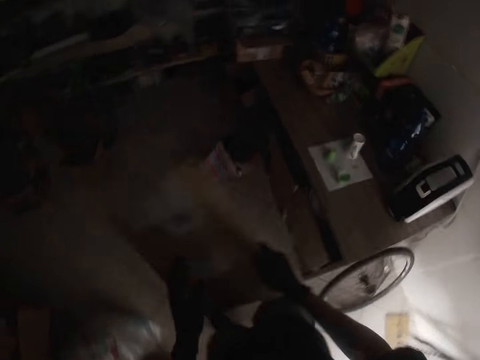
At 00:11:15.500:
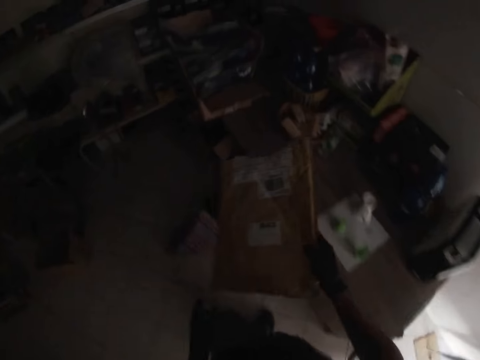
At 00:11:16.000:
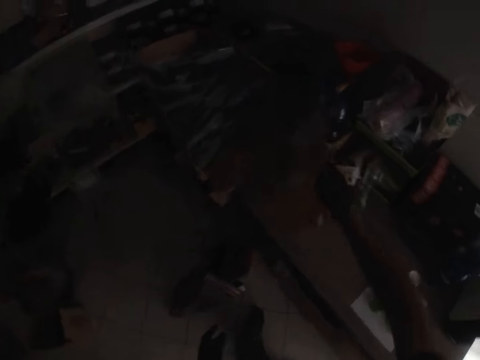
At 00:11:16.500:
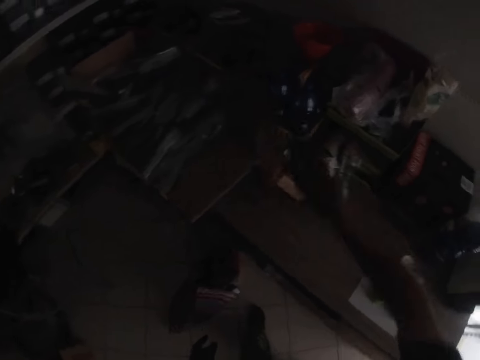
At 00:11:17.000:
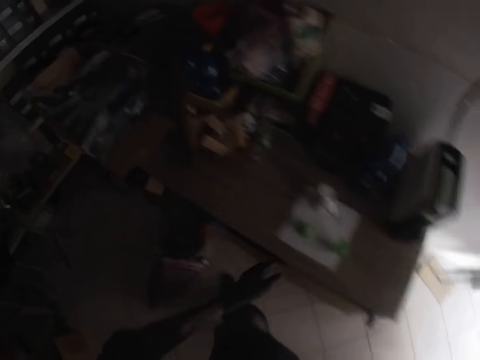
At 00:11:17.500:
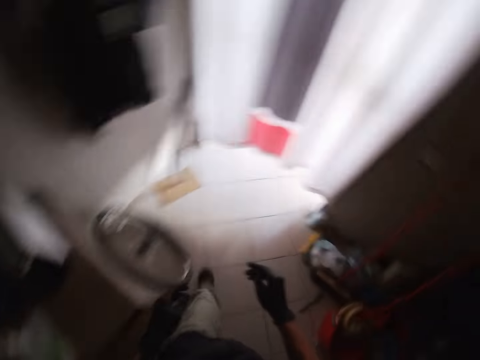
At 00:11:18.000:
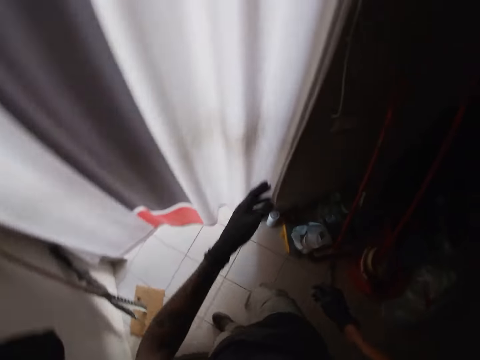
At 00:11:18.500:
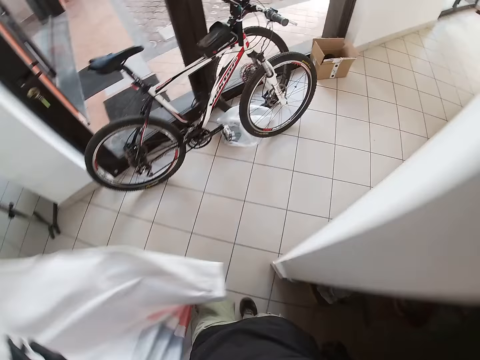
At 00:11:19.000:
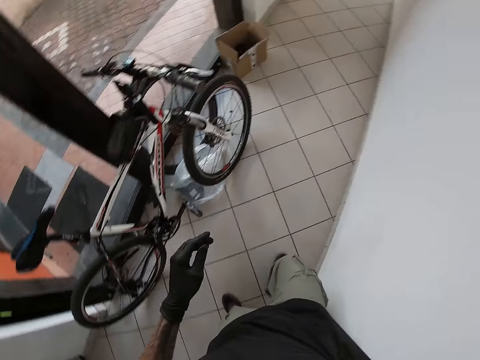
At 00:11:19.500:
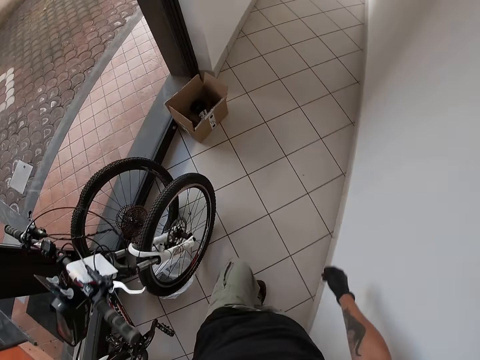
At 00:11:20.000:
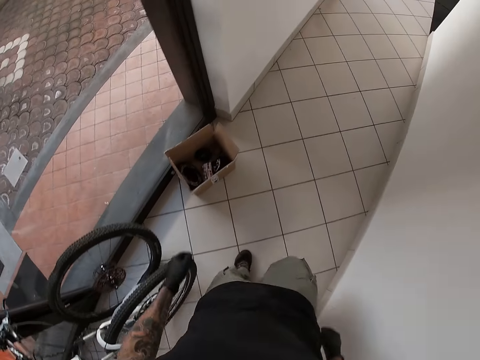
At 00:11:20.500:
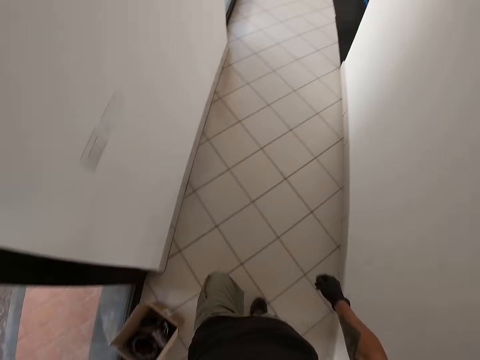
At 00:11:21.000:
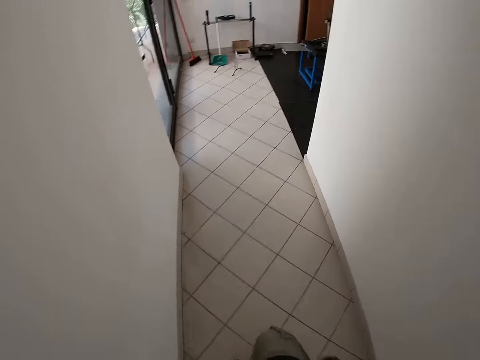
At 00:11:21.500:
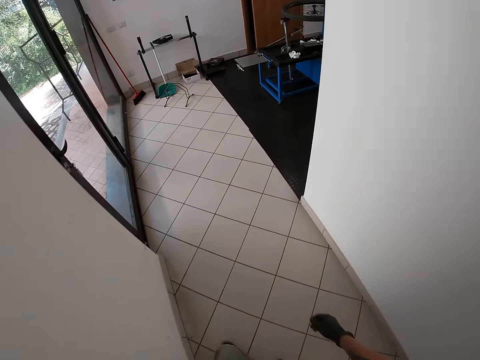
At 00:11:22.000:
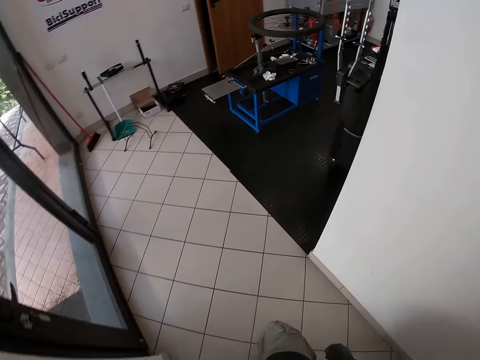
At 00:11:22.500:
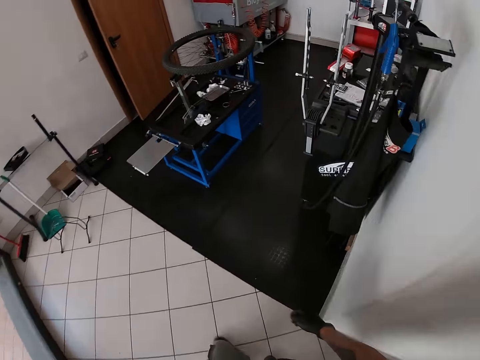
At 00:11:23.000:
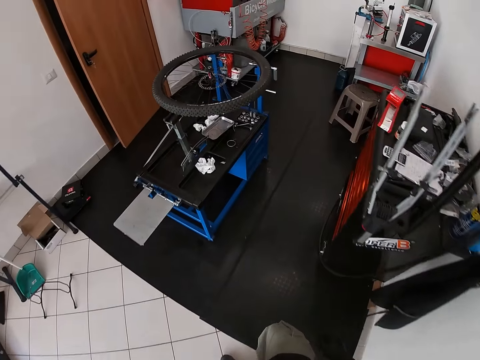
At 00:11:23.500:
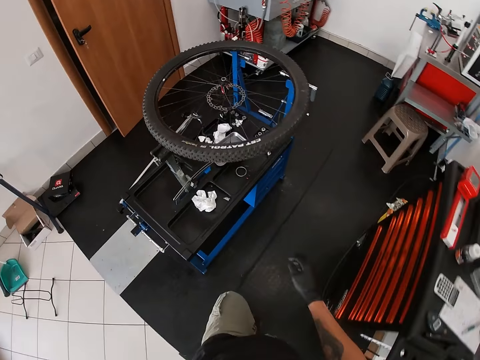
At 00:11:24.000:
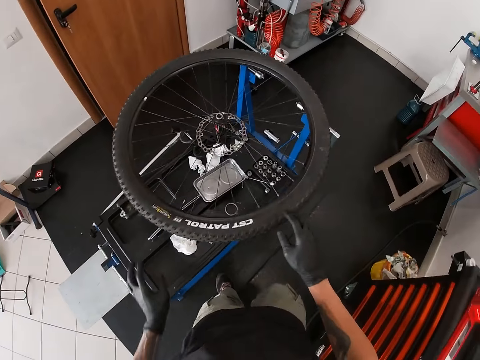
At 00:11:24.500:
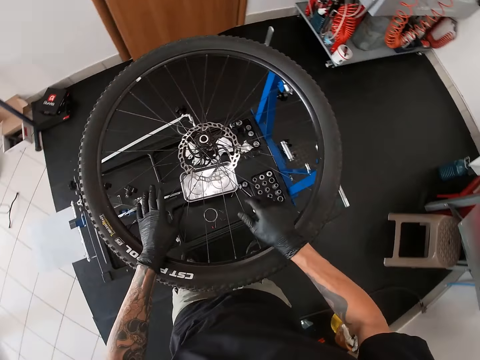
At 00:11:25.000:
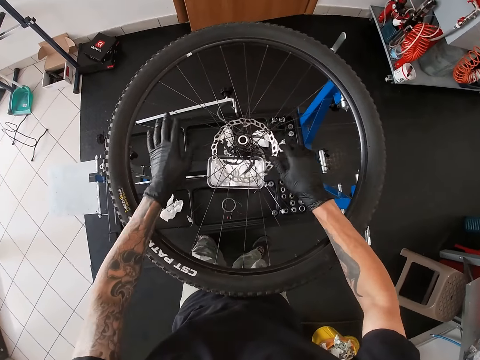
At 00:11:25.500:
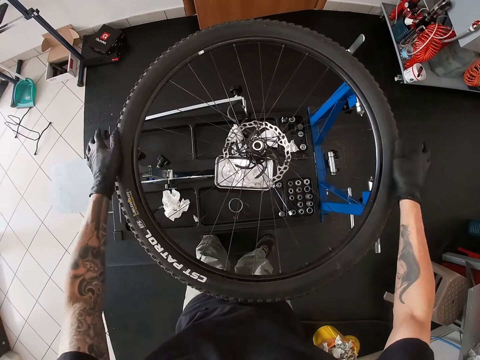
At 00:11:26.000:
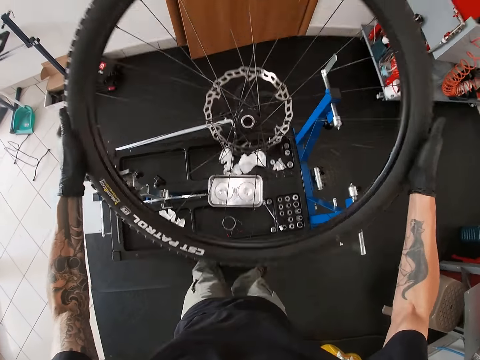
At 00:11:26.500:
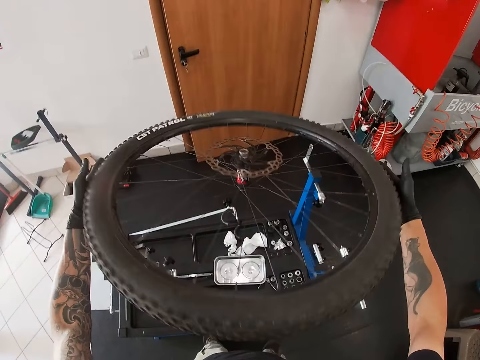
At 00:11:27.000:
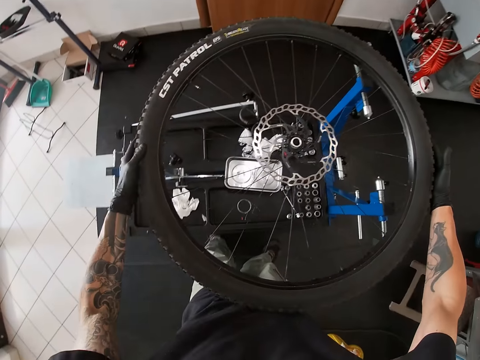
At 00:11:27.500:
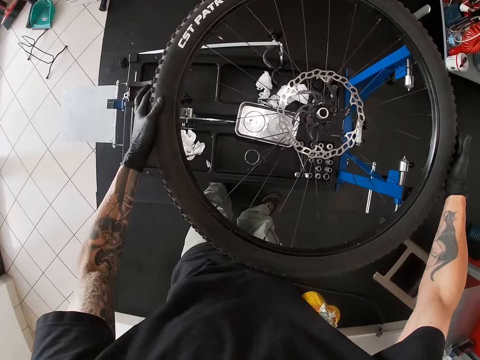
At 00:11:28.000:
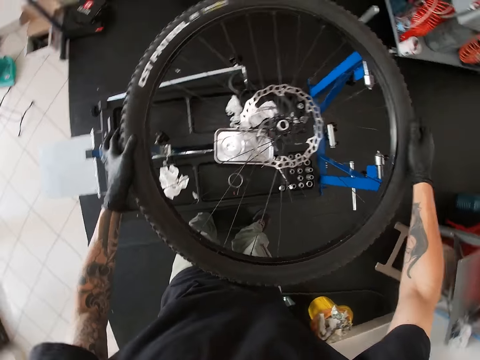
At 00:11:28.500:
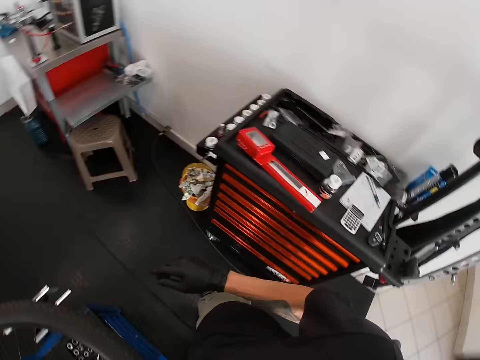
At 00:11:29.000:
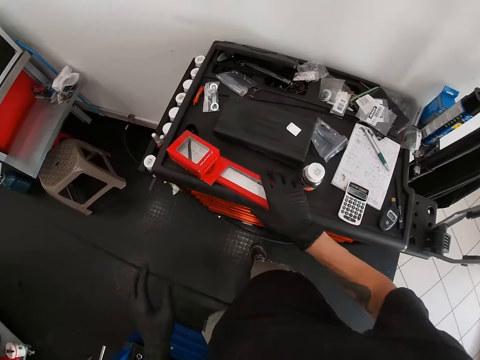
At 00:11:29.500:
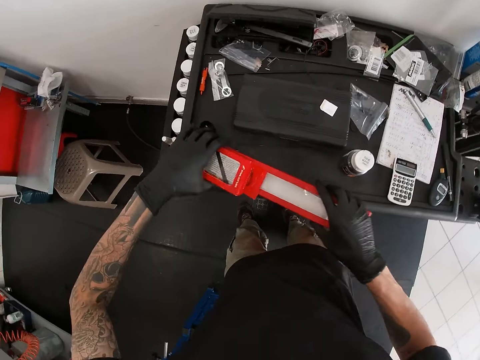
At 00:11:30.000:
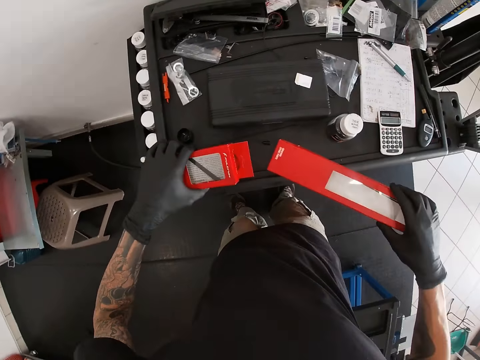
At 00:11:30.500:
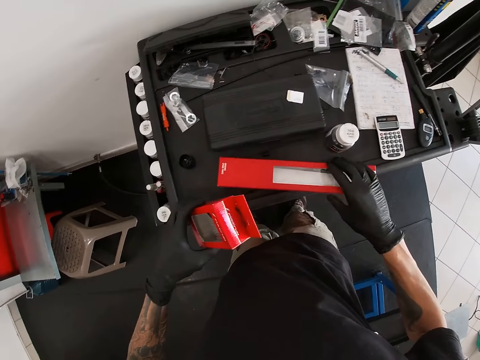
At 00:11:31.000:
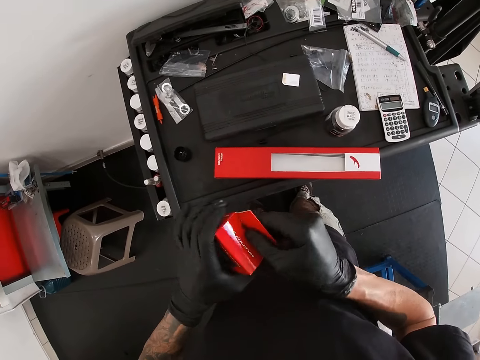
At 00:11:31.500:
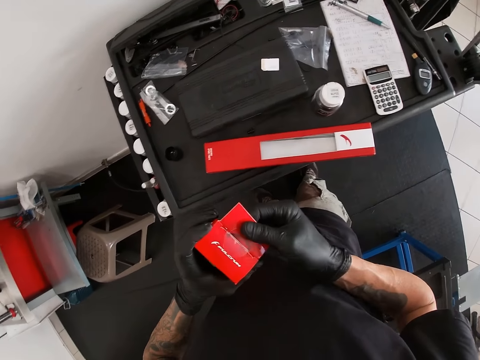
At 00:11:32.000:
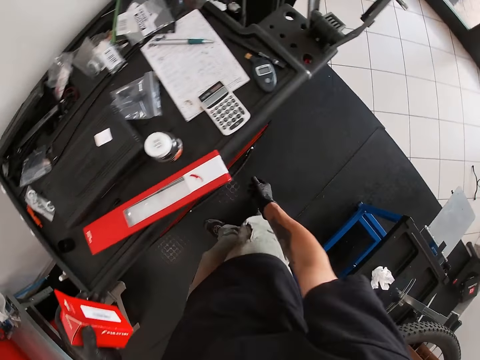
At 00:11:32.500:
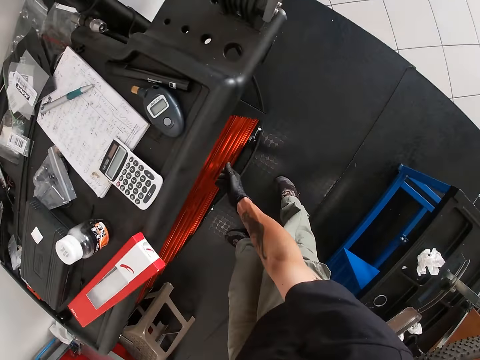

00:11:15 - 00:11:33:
The camera wearer places the envelope on a table in the room with his right hand. He walks back from the room. He opens the curtain with his left hand on his way out. He walks on the corridor into the workshop. He holds the bike wheel spokes on the stand in the workshop with both hands. He lifts the tire from the wheel truing stand with both hands. He turns the tire with both hands. He places the tire on the wheel truing stand with both hands. He turns to the tool cabinet. He picks the long red box with his right hand and the red box or wrench box with his left hand. He places the long red box on the cabinet with his right hand. He bends the upper part of the red box with his right hand. He opens the wrench box with his hands.

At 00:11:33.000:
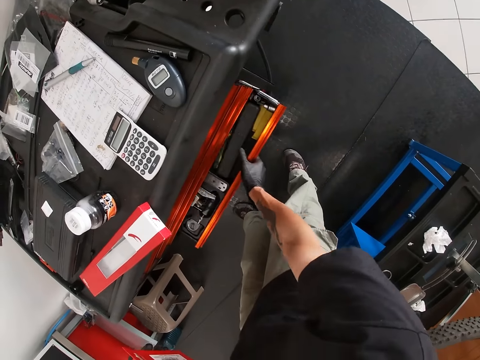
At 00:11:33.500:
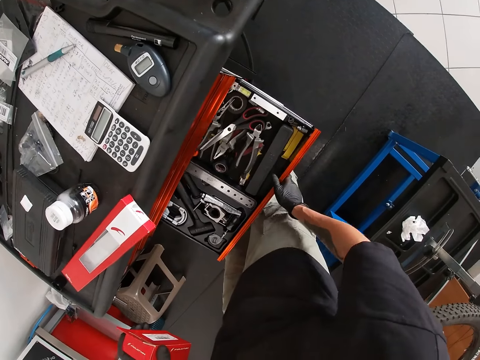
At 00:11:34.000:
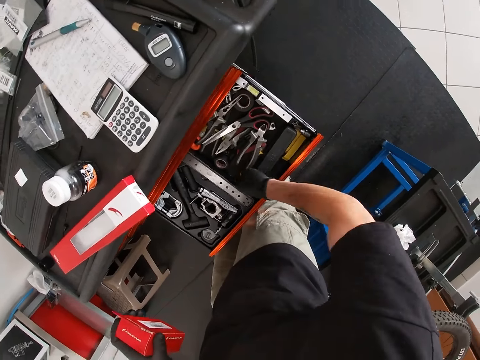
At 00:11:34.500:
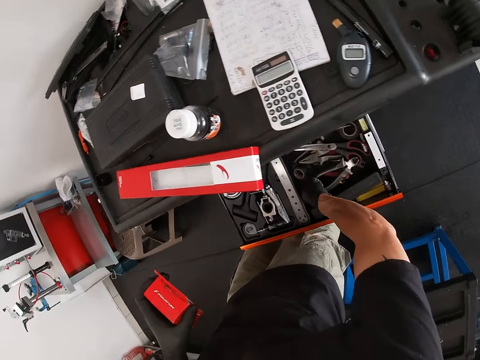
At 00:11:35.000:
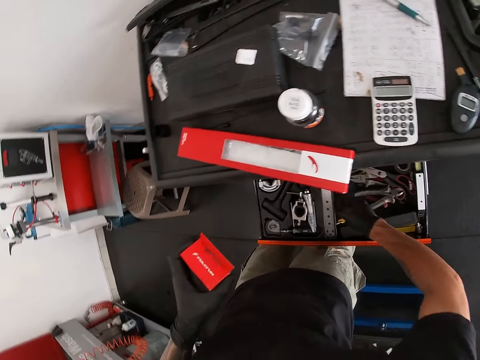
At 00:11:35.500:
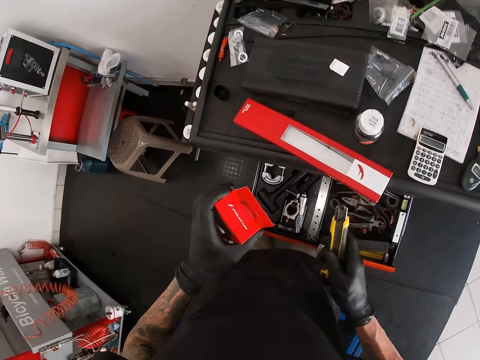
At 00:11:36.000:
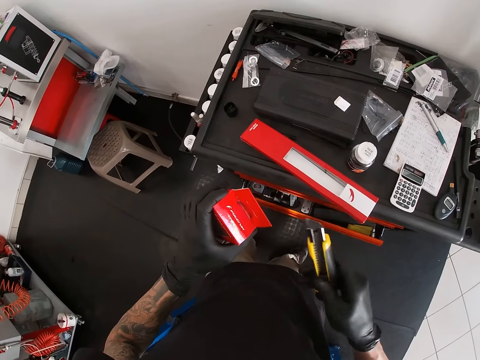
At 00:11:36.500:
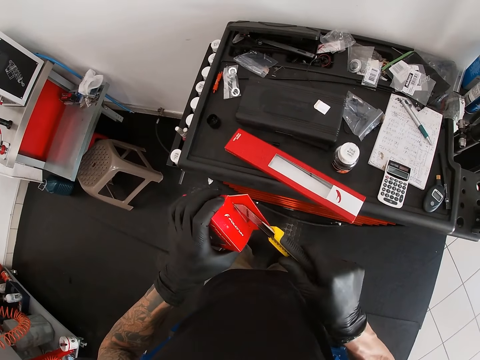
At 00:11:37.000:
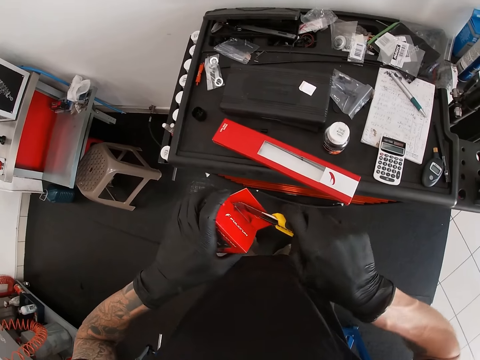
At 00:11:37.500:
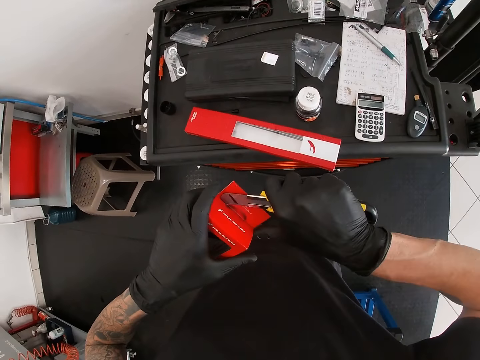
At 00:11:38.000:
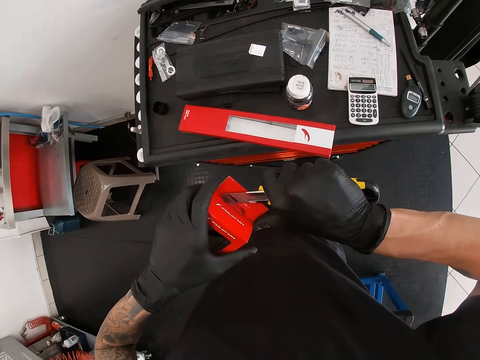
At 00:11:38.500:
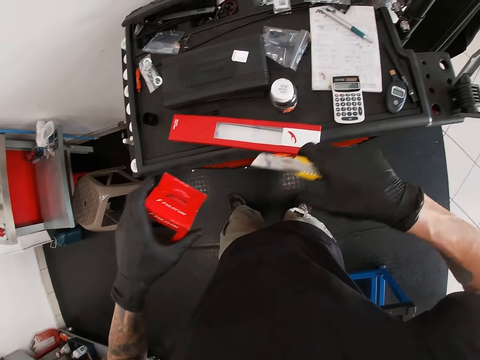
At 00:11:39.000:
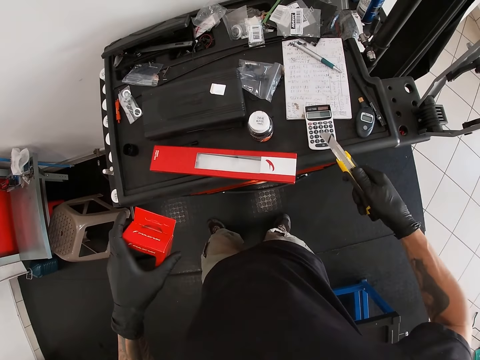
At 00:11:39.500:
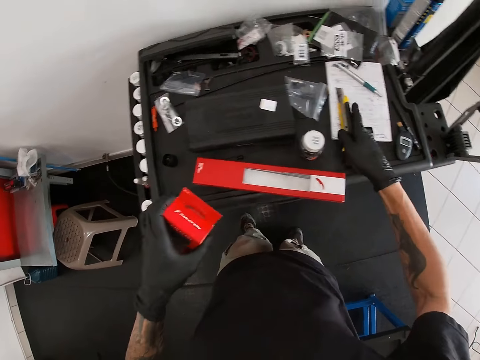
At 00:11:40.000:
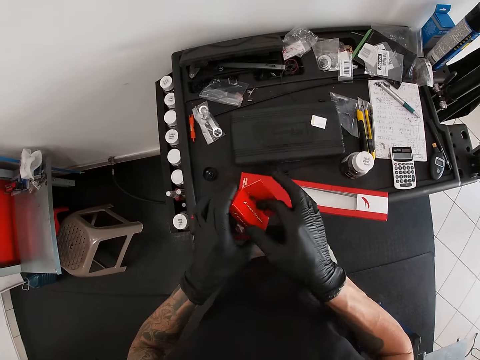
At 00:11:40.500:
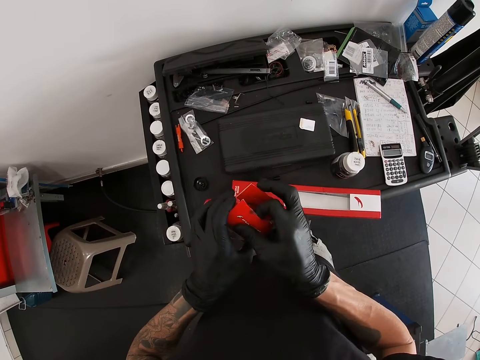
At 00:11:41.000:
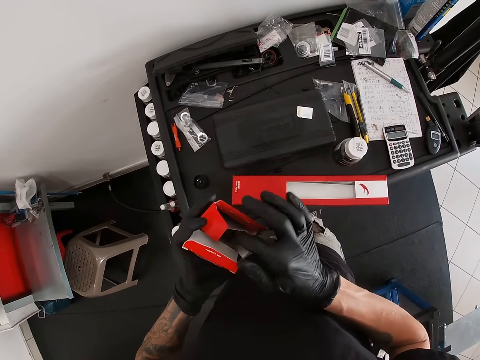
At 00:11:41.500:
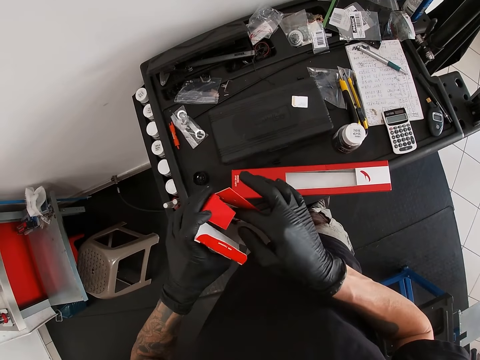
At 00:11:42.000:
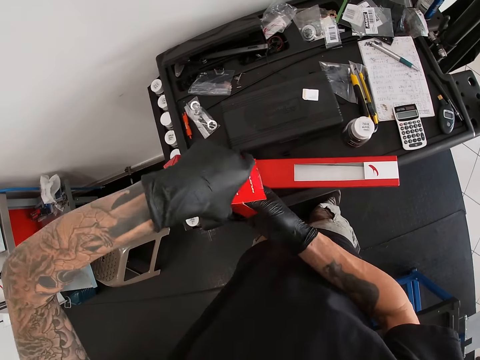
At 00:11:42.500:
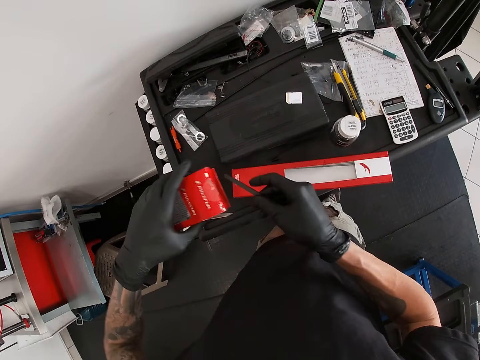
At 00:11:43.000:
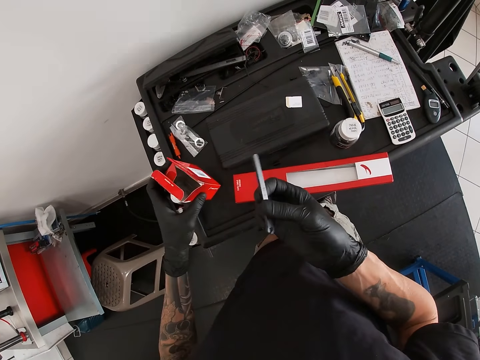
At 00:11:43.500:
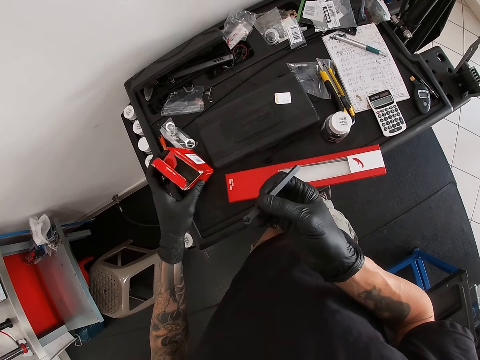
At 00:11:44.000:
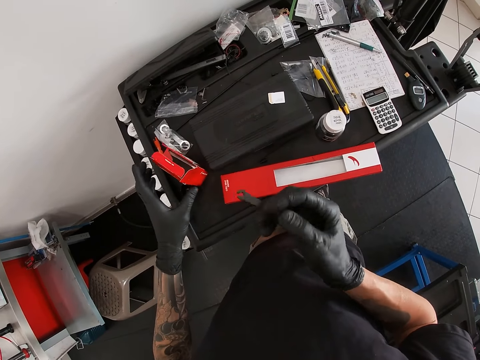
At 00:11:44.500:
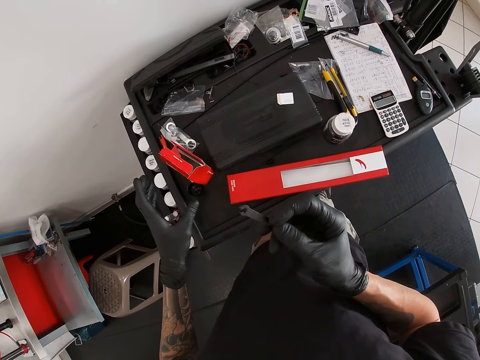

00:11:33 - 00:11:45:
The camera wearer opens the cabinet drawer with his right hand. He picks a cutter knife from the drawer with his right hand. He tears the red box or spokes wrench box pack with the cutter knife in his right hand. He pushes back the drawer with his leg. He places the cutter knife on the cabinet with his right hand. He opens the red box with his right hand. He brings out a slogging ring spanner or spokes wrench with his right hand. He stares round at the wrench. He places the red box on the cabinet with his left hand.
